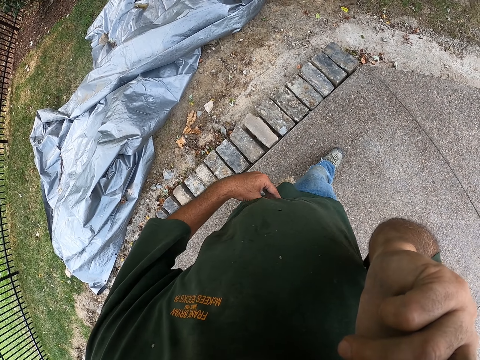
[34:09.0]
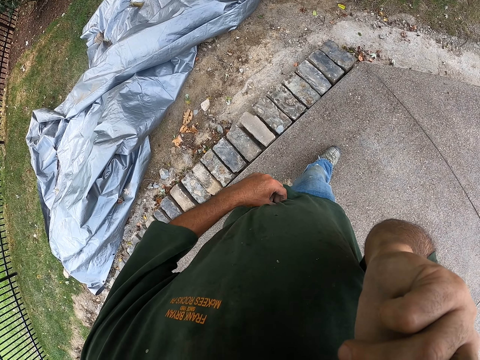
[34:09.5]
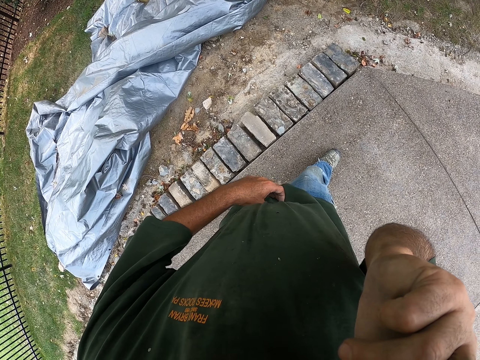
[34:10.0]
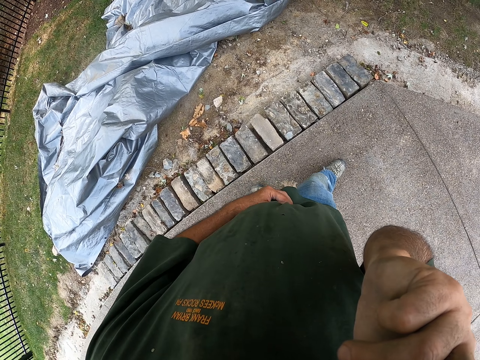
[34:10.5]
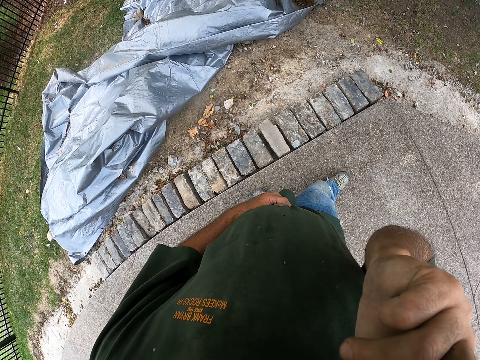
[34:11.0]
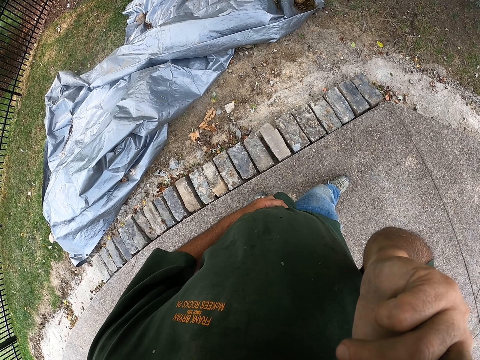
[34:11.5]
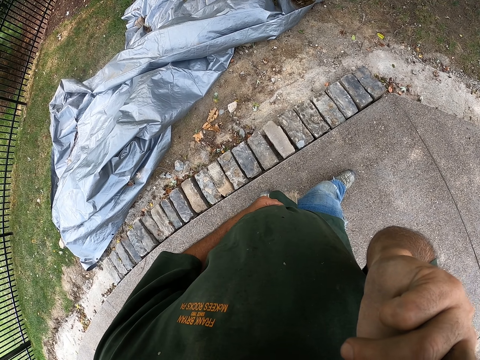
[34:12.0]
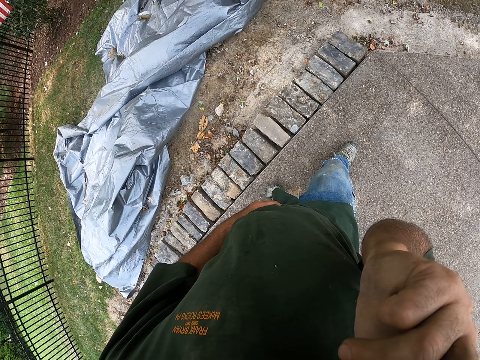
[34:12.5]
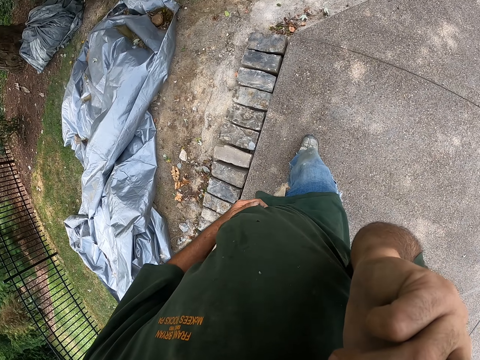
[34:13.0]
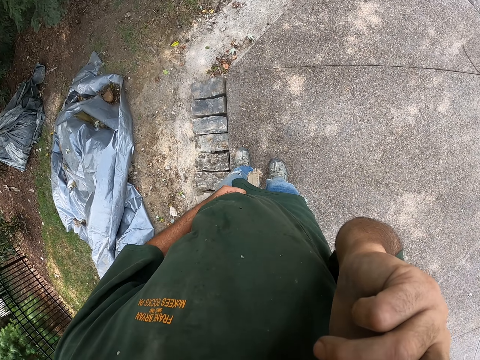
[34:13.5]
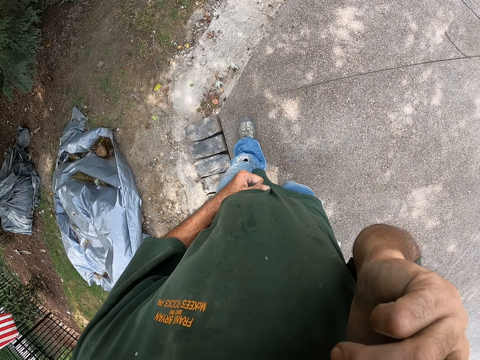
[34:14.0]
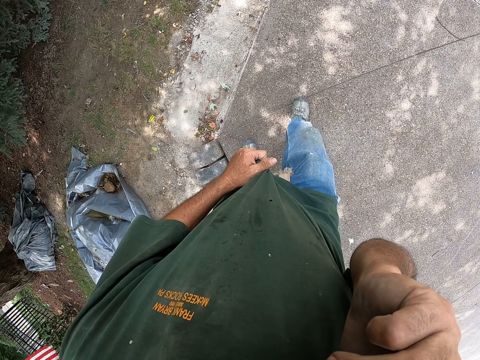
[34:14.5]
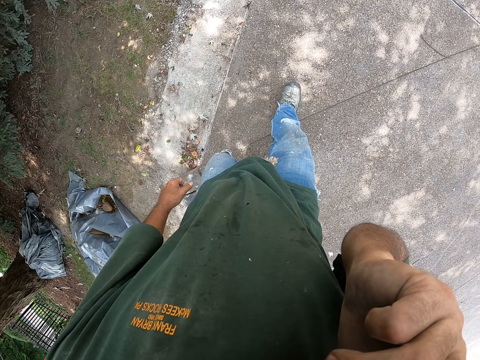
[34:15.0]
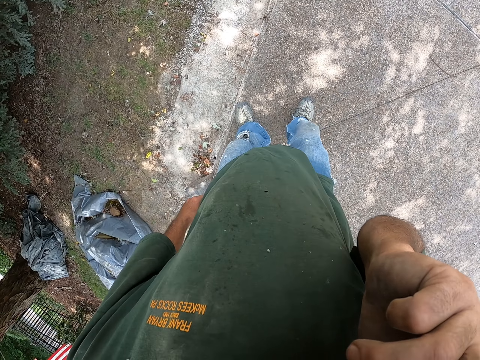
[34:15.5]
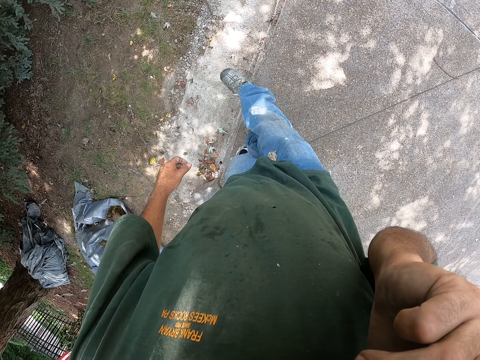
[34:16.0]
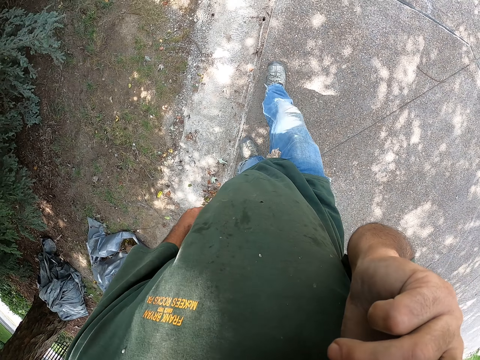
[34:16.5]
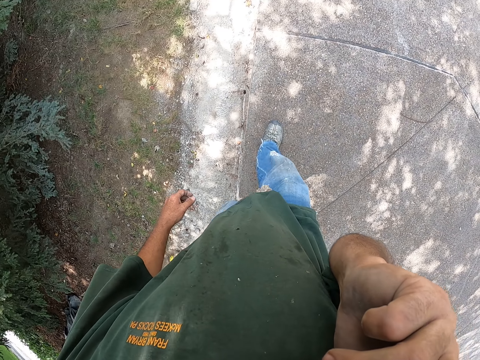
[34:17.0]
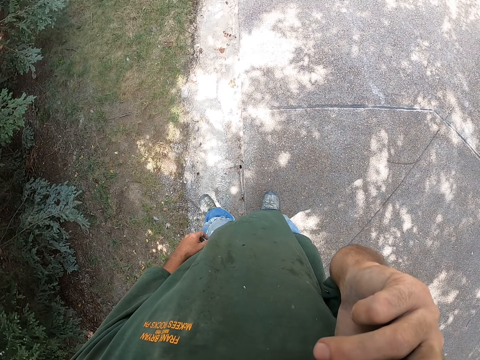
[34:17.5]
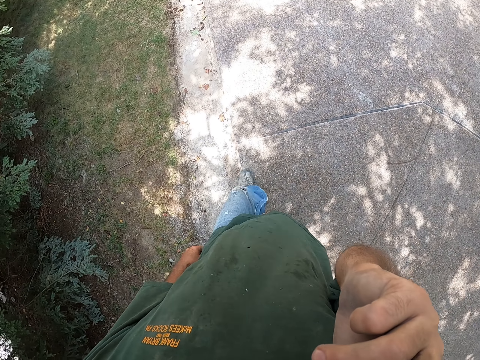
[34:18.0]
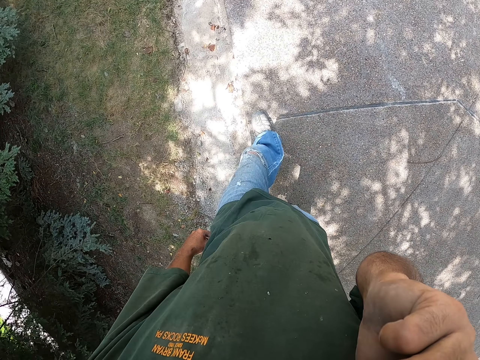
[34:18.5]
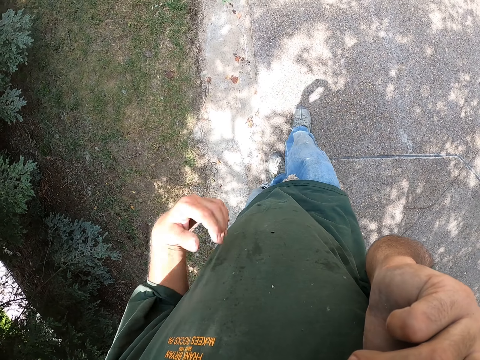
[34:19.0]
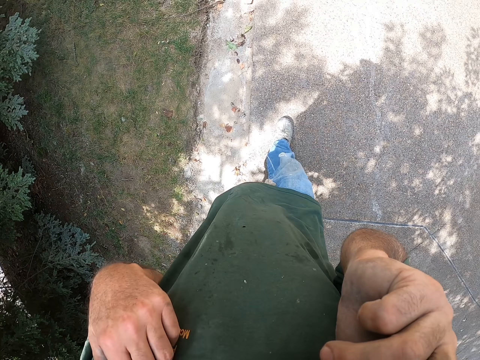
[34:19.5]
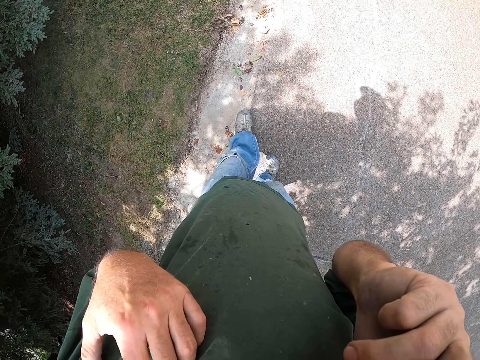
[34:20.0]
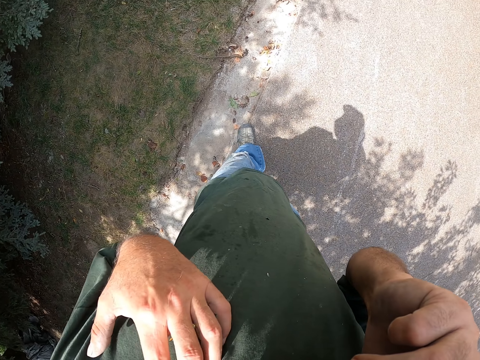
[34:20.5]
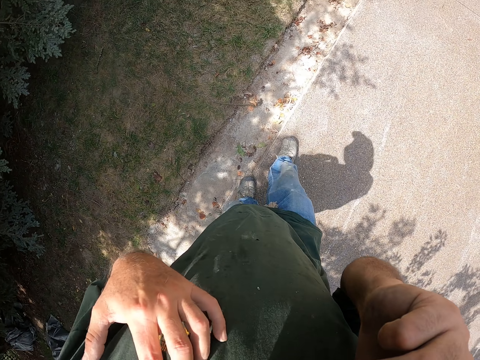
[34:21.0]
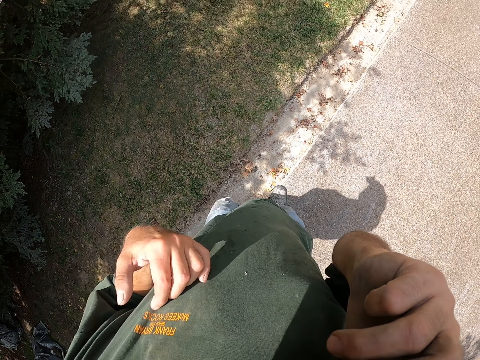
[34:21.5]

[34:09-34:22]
The camera wearer scratches his stomach. He walks around. He scratches his chest.

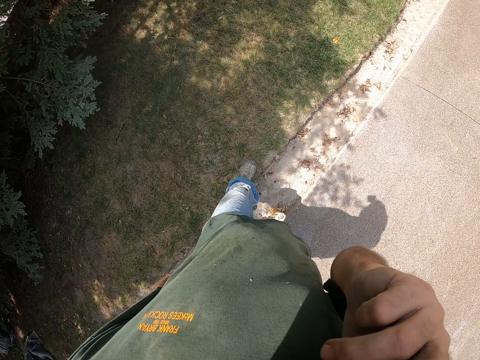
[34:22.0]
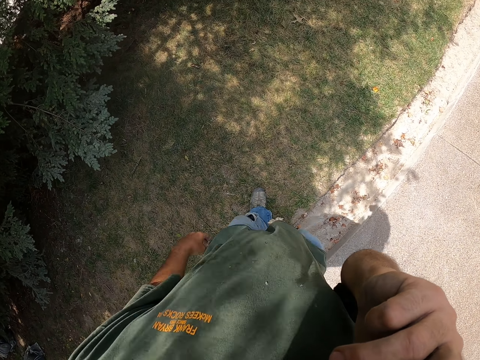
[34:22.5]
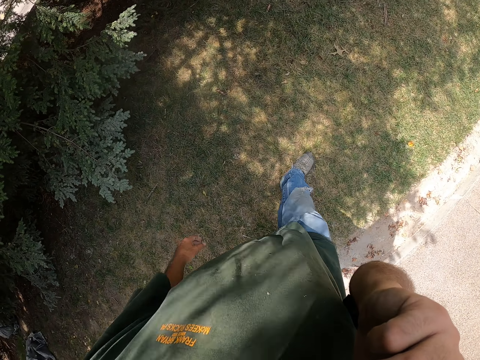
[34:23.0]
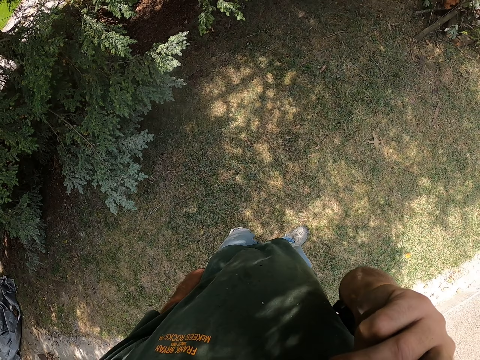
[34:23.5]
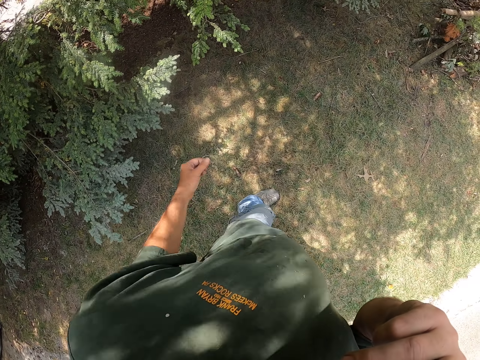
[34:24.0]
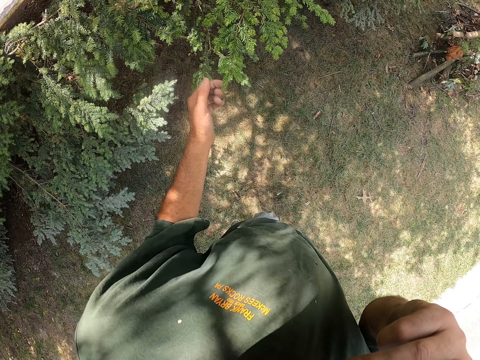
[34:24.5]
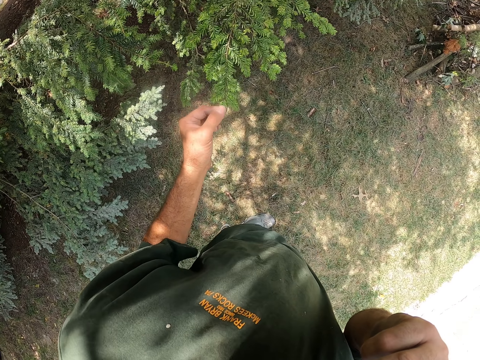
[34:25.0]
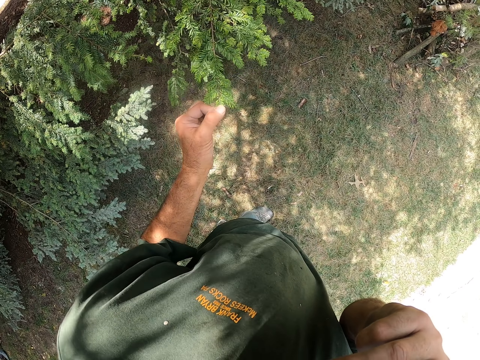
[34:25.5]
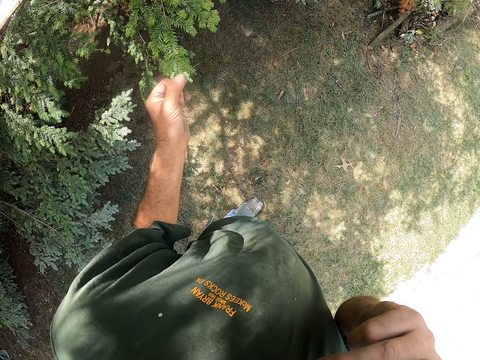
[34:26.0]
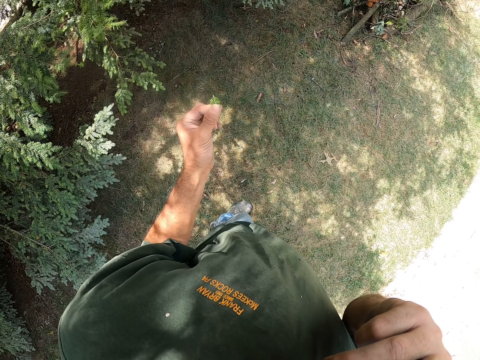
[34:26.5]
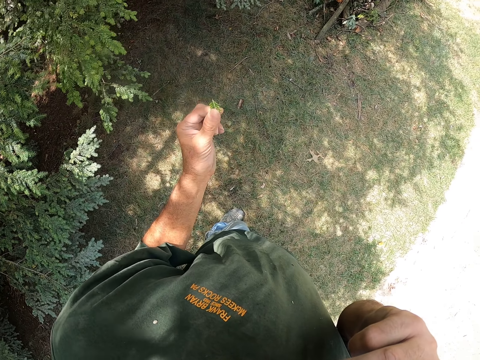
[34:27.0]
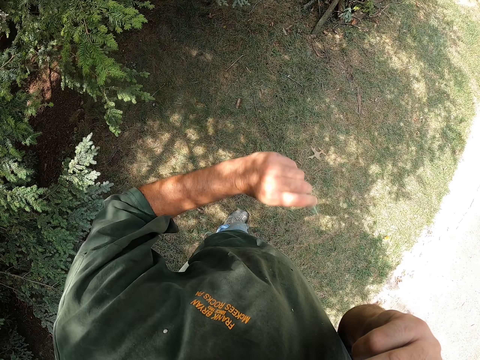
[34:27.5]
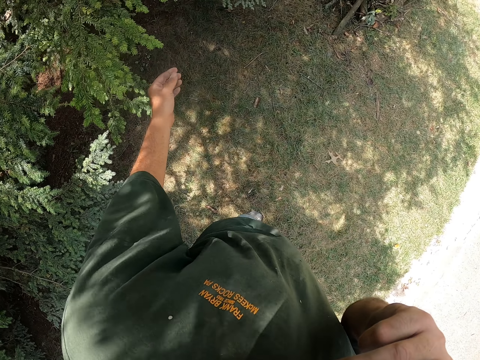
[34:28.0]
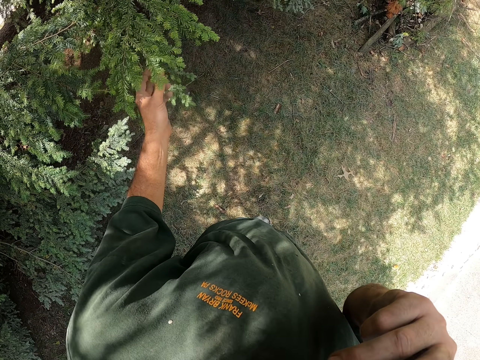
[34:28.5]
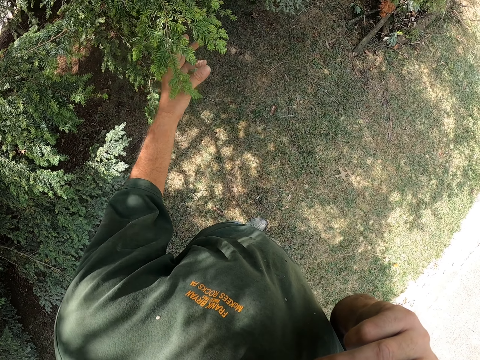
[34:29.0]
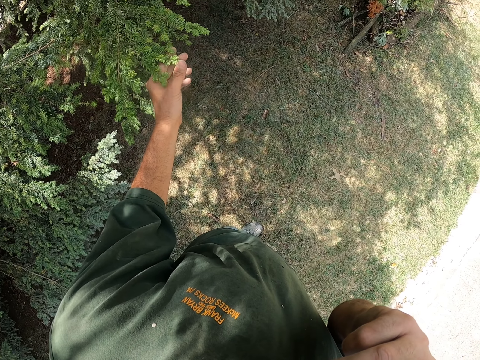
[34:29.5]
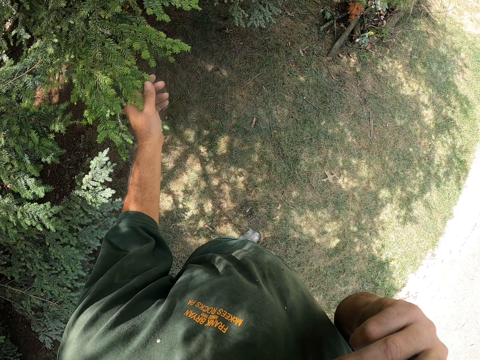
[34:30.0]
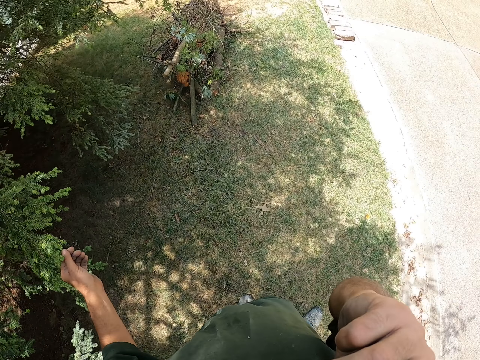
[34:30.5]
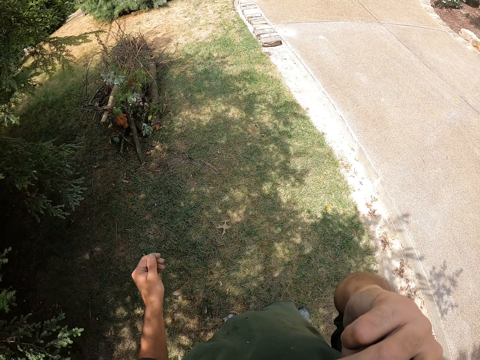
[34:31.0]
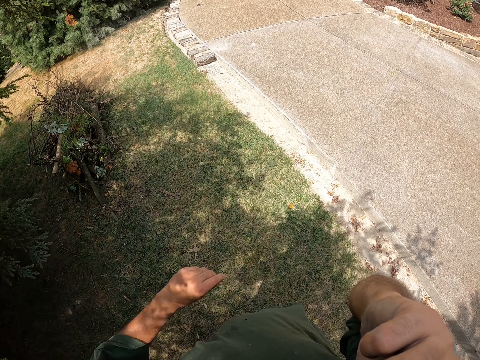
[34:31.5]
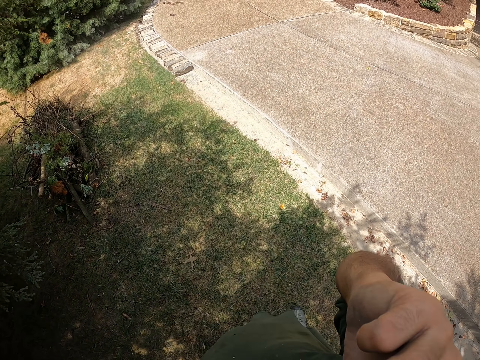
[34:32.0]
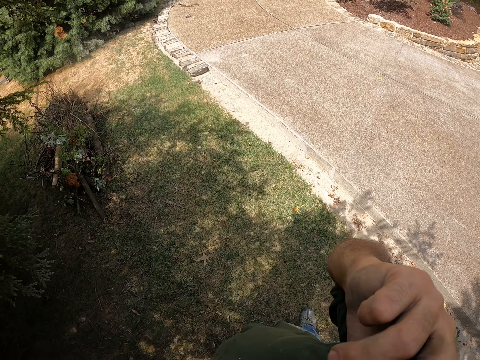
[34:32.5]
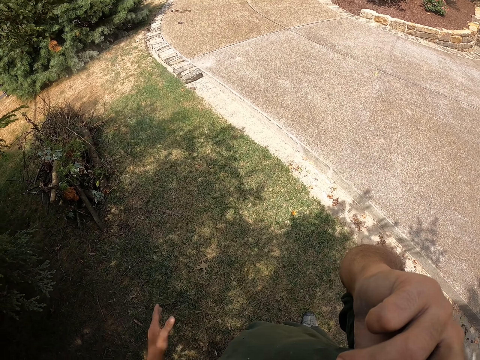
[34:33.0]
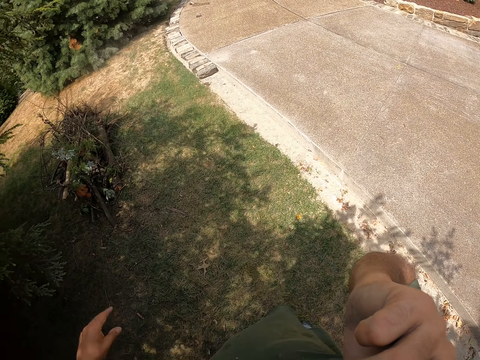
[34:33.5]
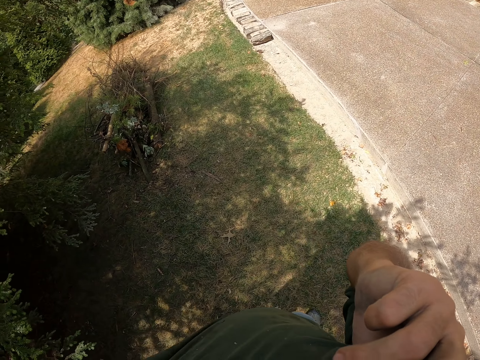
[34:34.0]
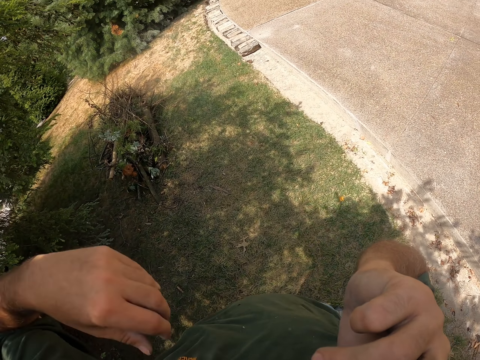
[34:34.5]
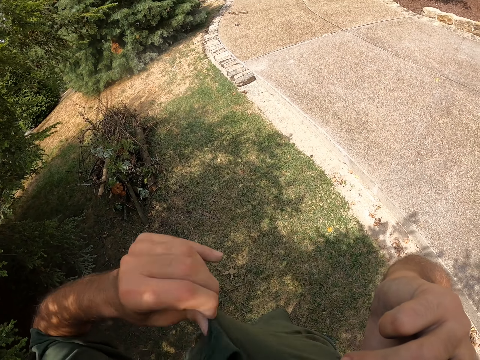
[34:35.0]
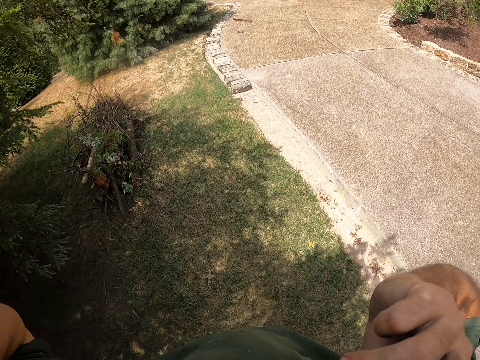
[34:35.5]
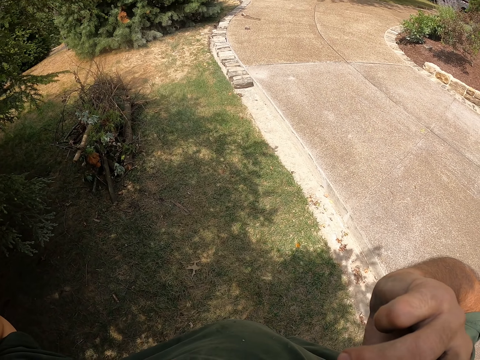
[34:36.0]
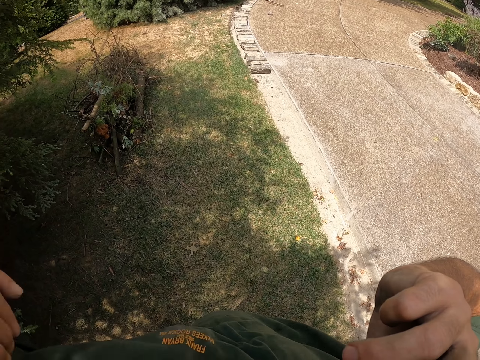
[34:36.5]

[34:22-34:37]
The camera wearer puts down his hand. He walks on the grass. He plucks leaves on a tree. He throws away a leaf. He looks around. He plucks leaves on the tree. He throws away a leaf. He pulls his shirt.
